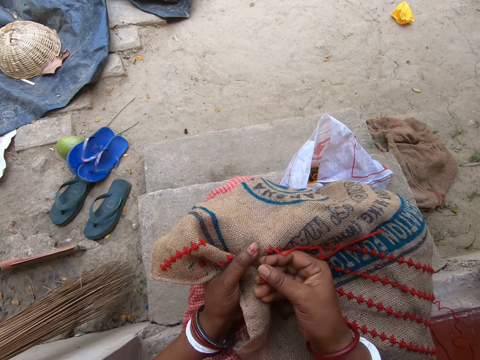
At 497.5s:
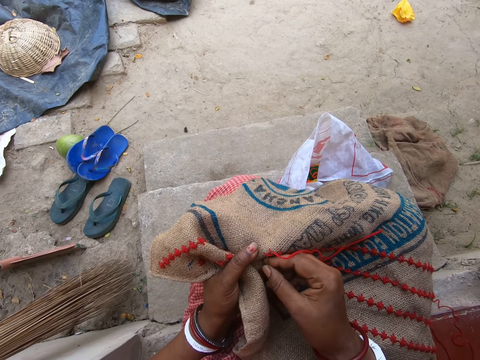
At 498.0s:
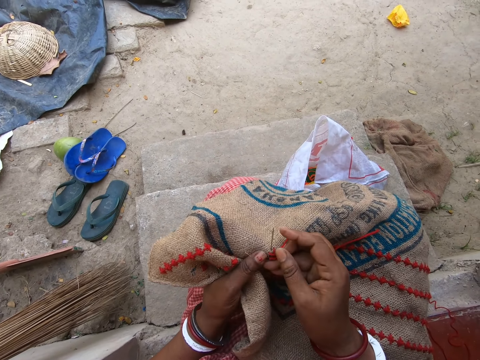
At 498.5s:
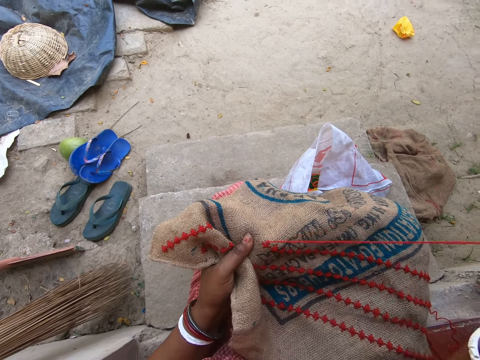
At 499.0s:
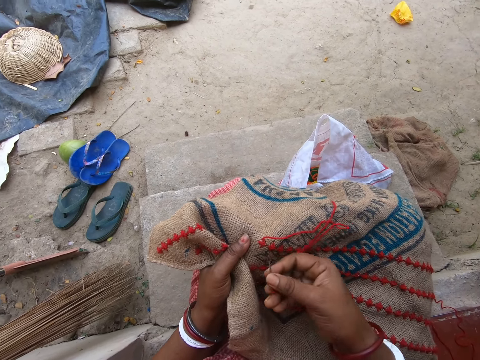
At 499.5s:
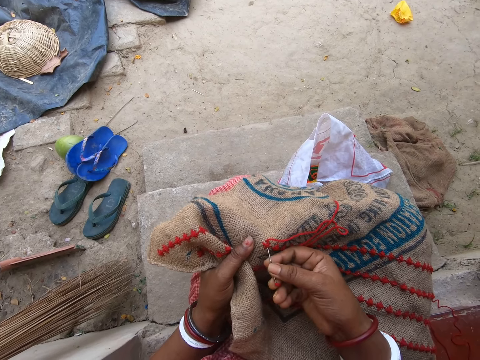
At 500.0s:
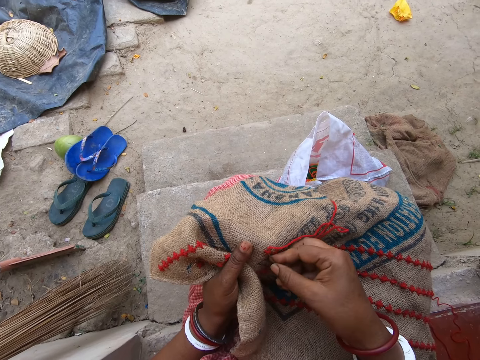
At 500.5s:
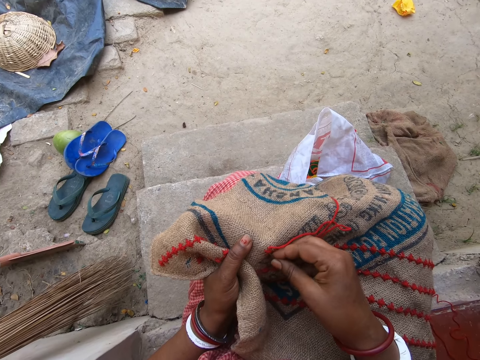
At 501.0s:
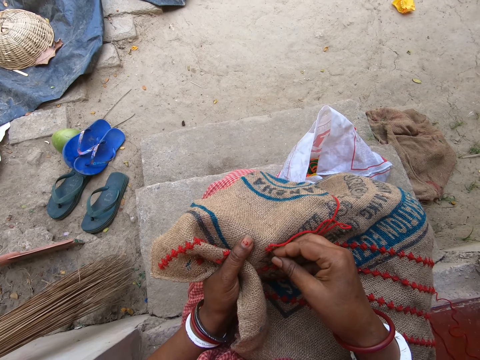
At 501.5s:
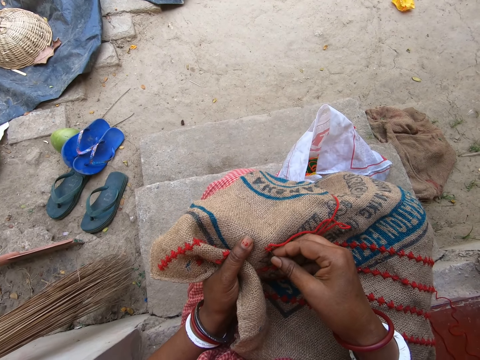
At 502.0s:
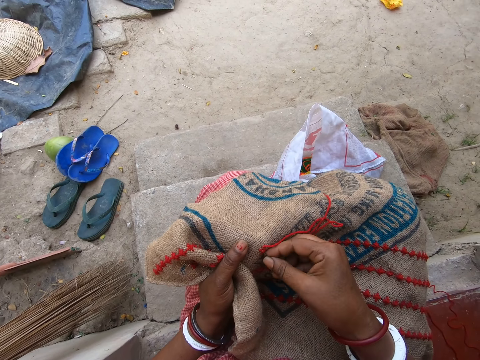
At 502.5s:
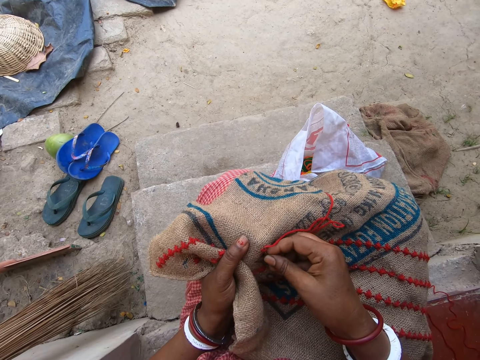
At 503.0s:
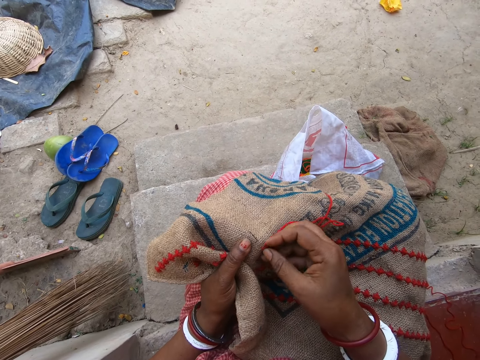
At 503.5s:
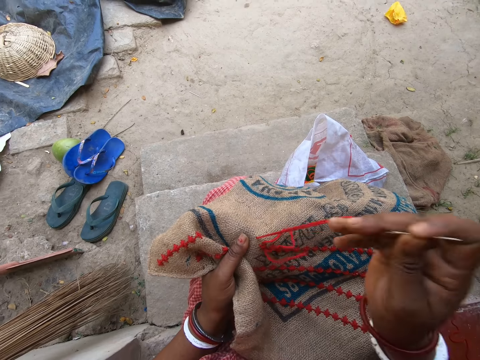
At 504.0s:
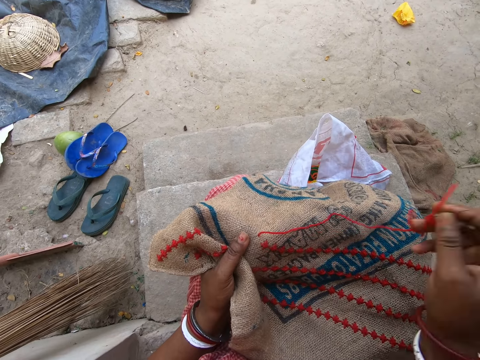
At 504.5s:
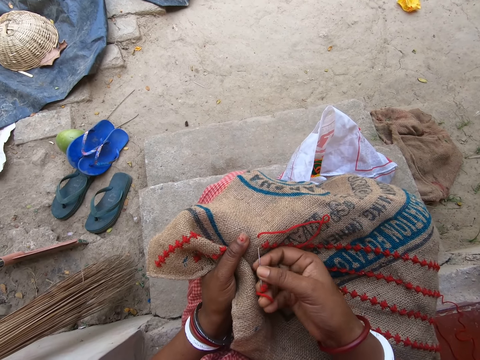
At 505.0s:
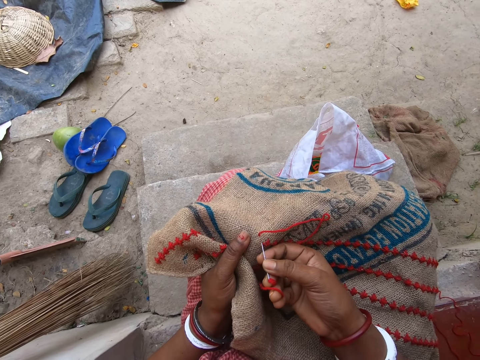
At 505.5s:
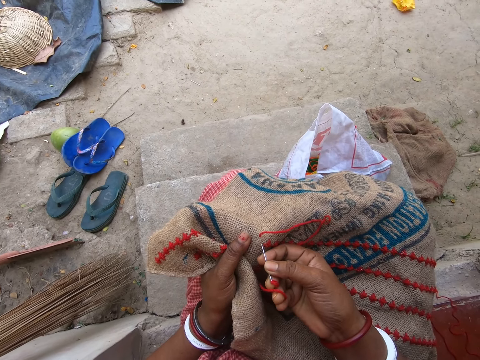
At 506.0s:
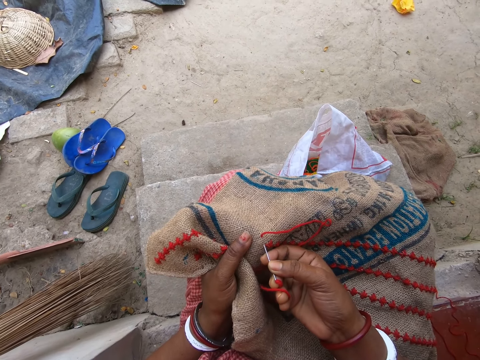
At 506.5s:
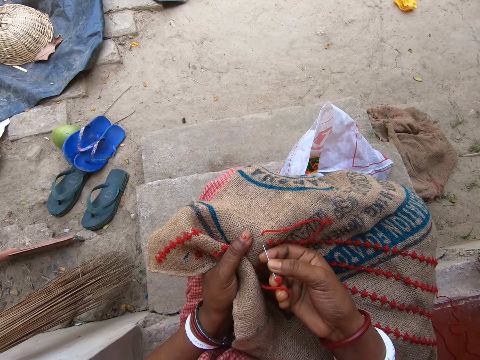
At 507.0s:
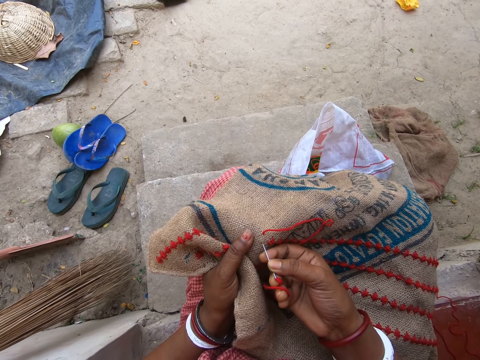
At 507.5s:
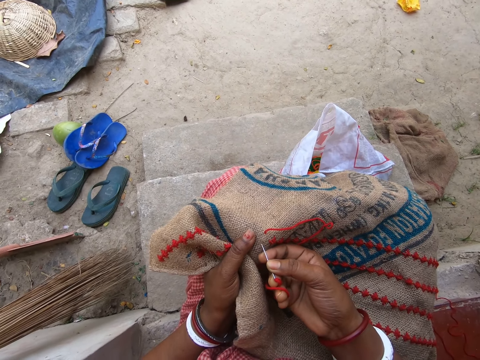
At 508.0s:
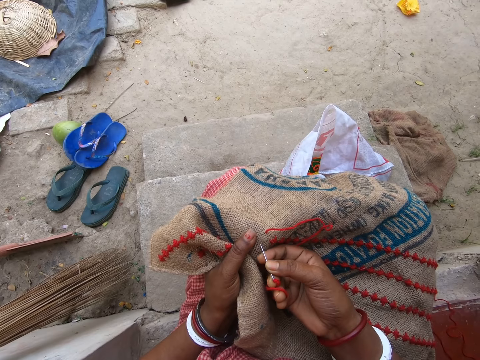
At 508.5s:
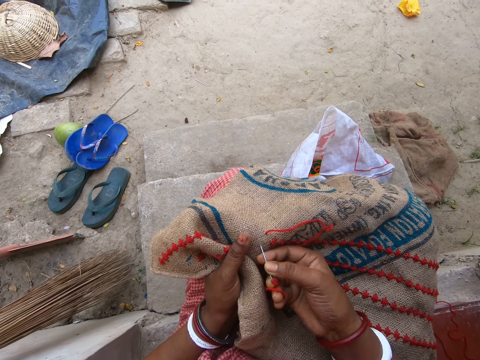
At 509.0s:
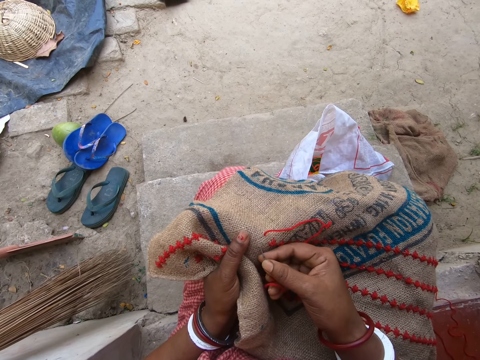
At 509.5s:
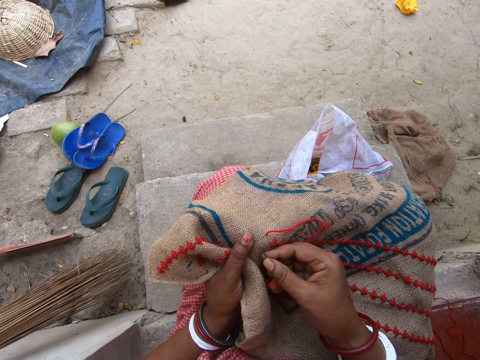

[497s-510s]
The camera wearer inserts a needle. They pull a thread. They insert the needle. They pull the thread. They insert the needle.

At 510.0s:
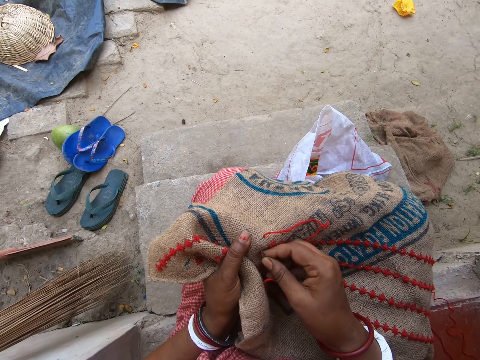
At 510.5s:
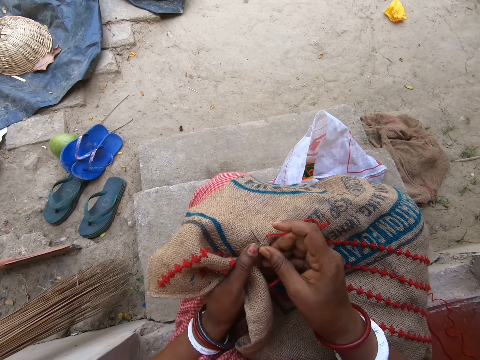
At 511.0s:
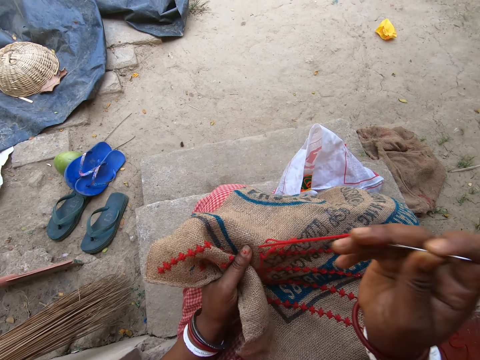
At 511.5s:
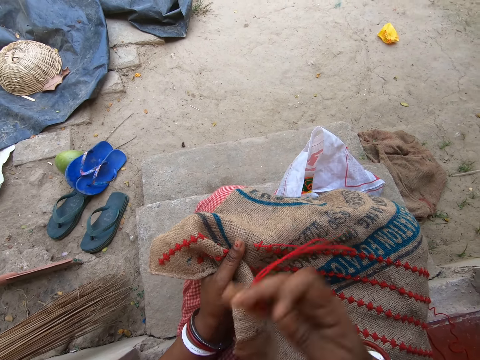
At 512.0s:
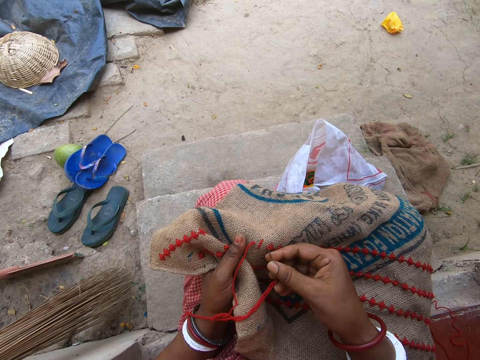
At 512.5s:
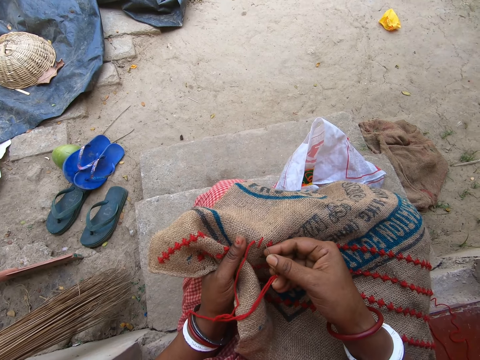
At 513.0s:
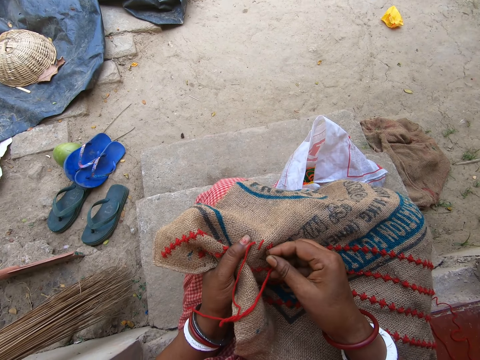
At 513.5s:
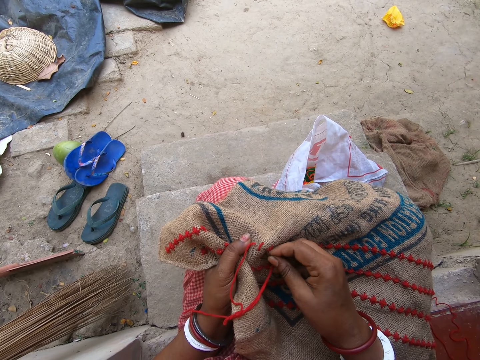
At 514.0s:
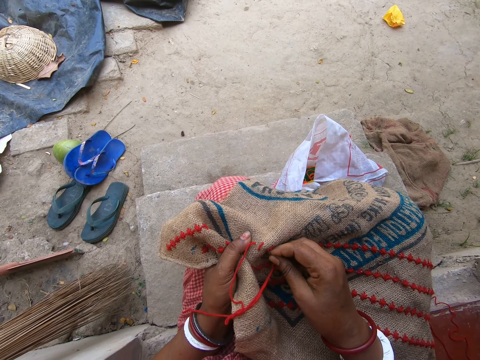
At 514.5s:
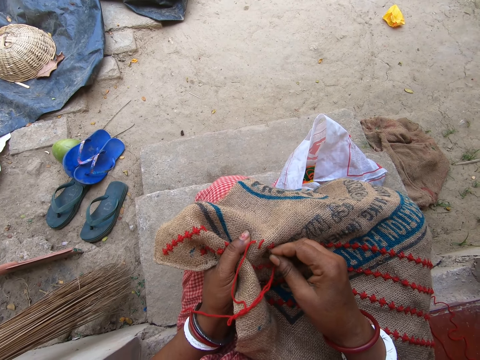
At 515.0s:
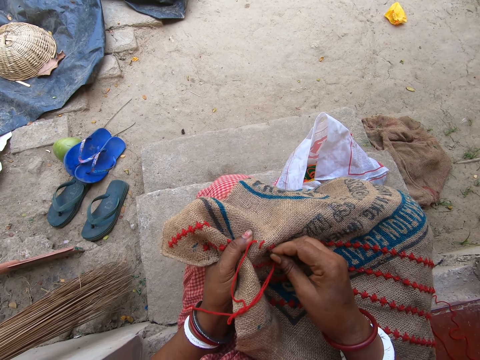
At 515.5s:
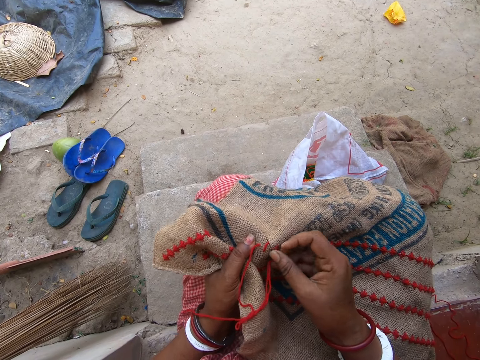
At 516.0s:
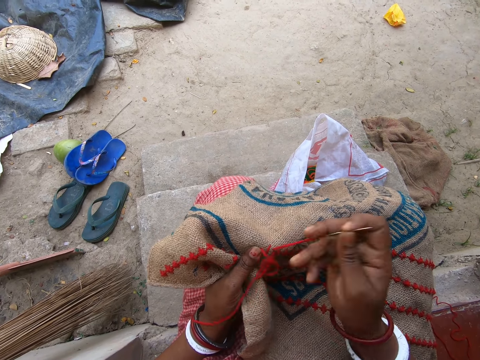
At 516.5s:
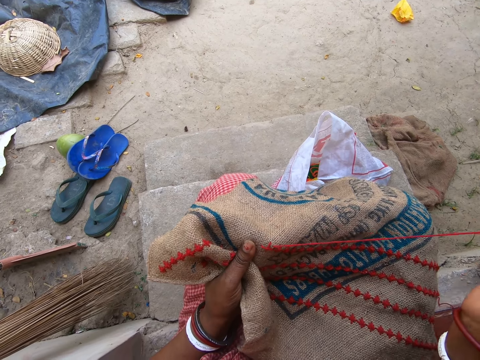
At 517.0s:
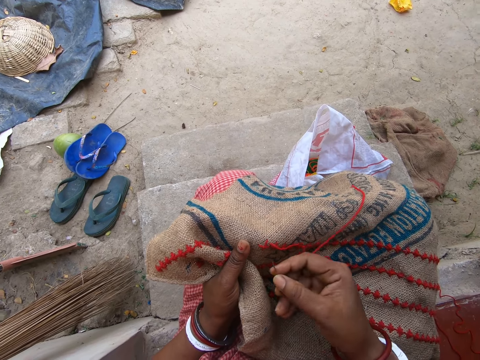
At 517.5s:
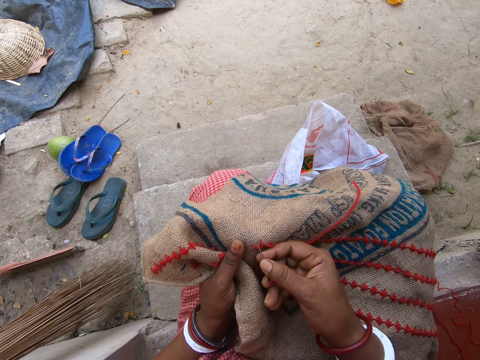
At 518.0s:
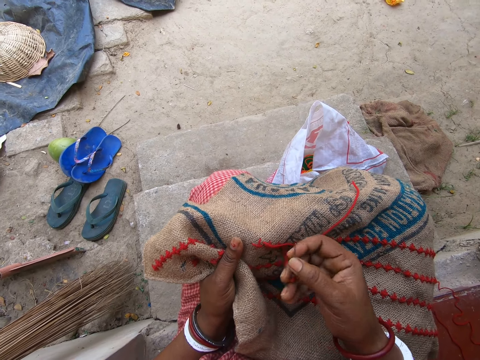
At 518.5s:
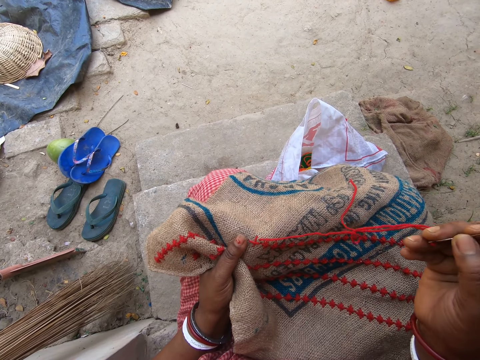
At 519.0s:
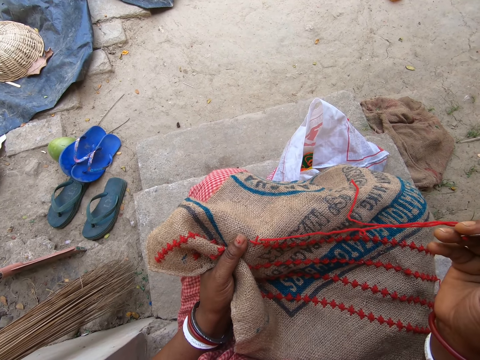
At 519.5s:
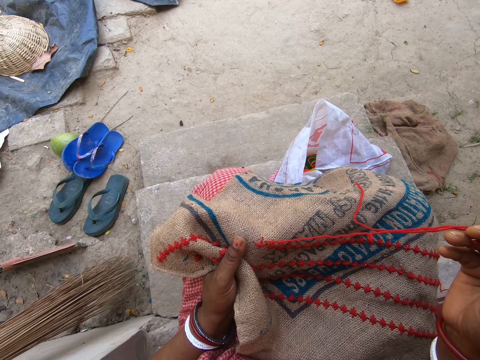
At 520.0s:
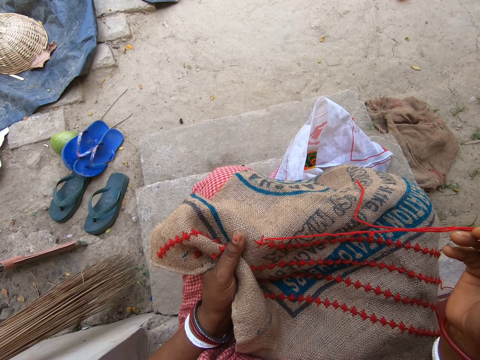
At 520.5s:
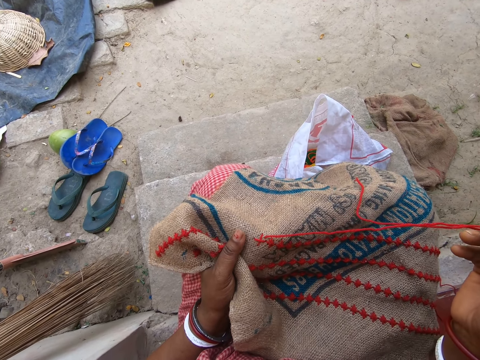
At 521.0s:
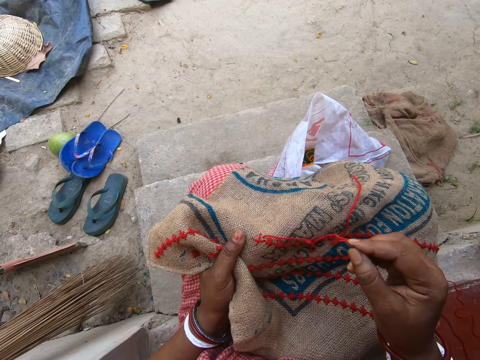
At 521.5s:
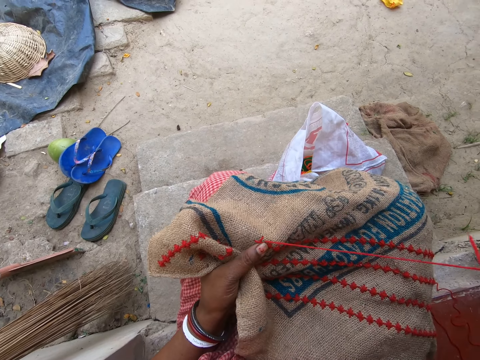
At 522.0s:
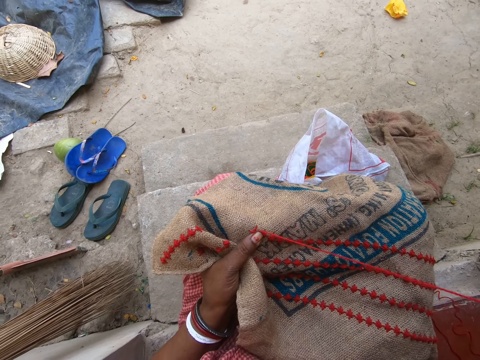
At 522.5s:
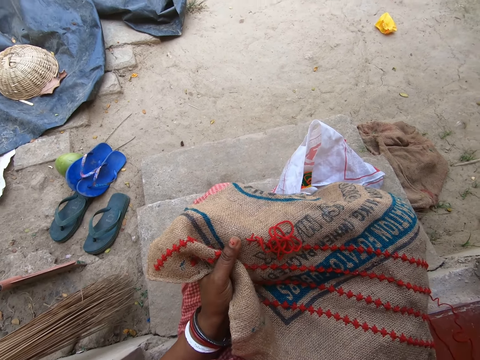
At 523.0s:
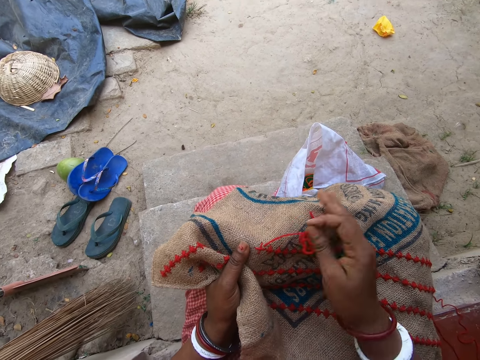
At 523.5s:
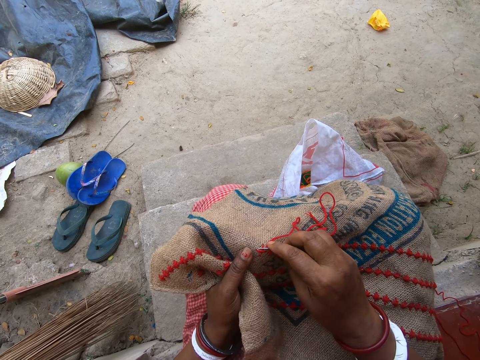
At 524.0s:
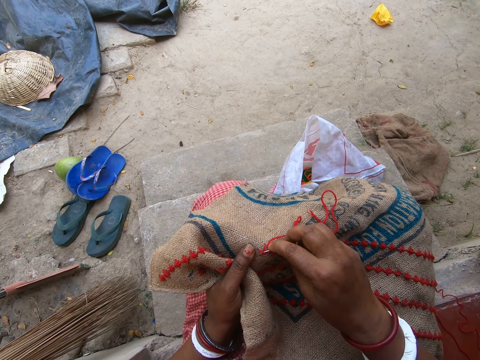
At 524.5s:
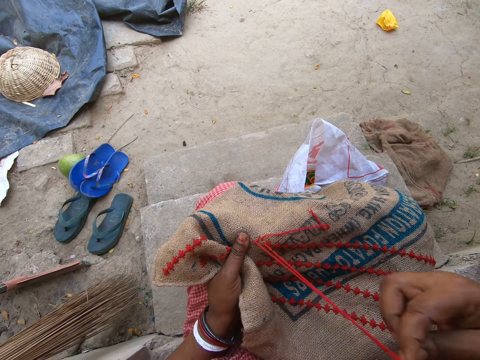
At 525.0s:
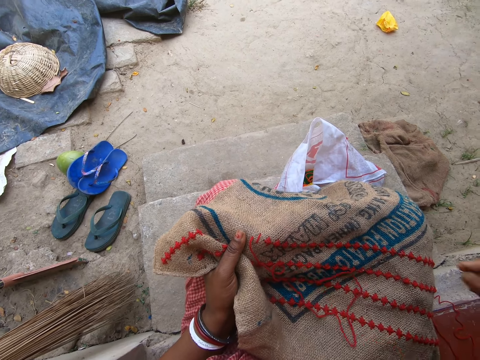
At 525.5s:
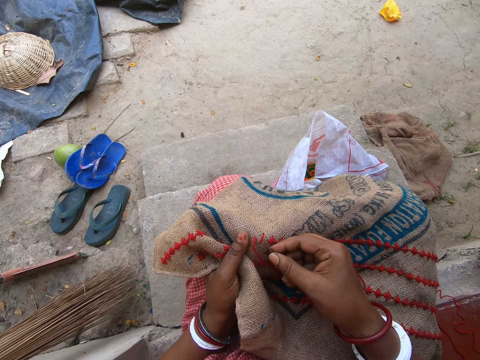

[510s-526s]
The camera wearer pulls a thread. He inserts a needle. He pulls the thread. He inserts the needle. He pulls the thread. He wipes something. He removes the thread from the linen fabric with the needle in his right hand.
